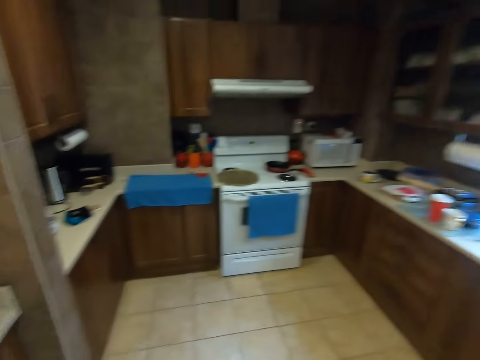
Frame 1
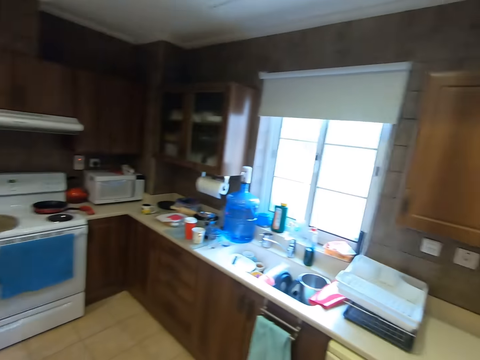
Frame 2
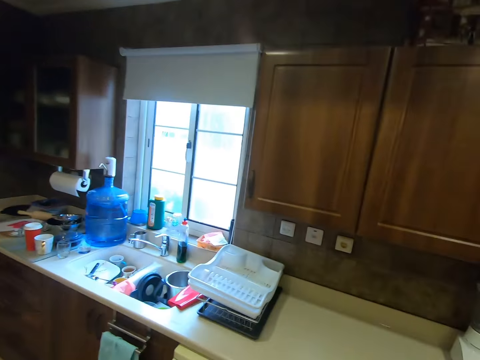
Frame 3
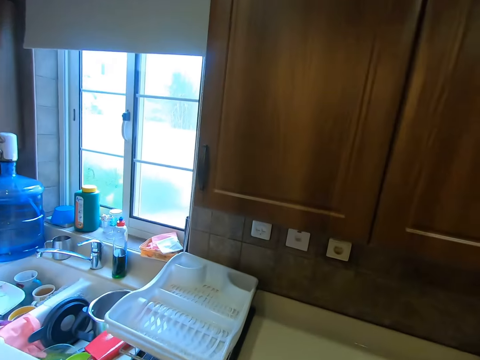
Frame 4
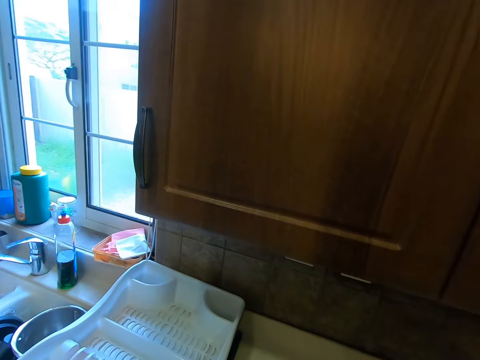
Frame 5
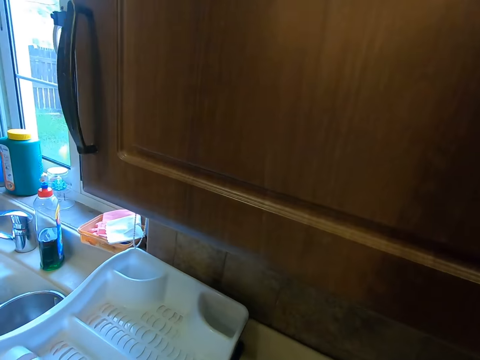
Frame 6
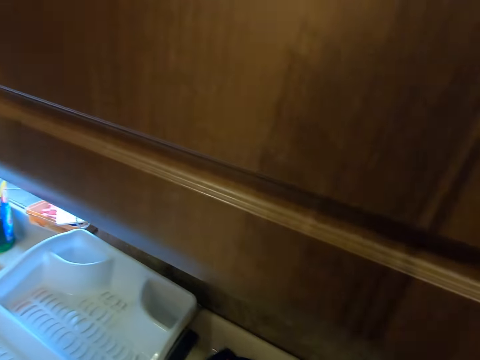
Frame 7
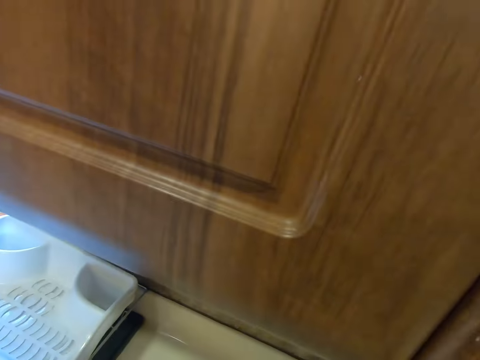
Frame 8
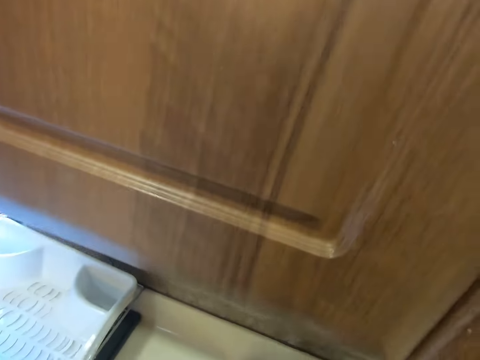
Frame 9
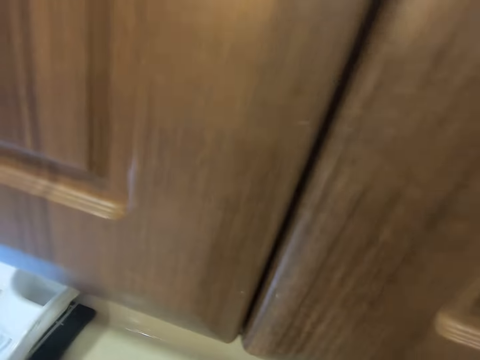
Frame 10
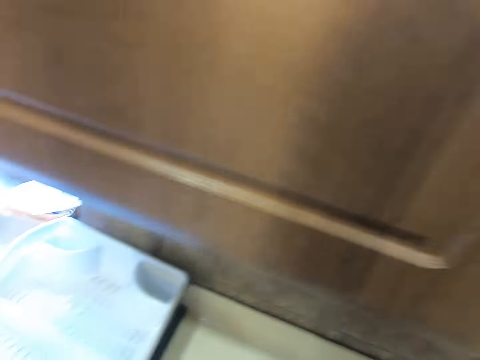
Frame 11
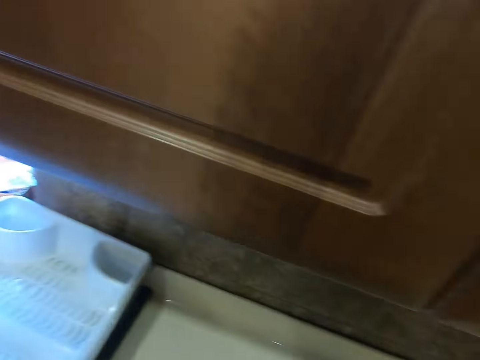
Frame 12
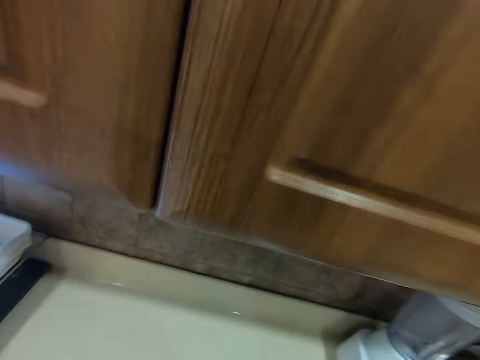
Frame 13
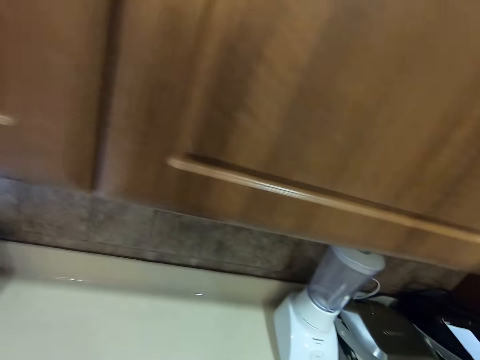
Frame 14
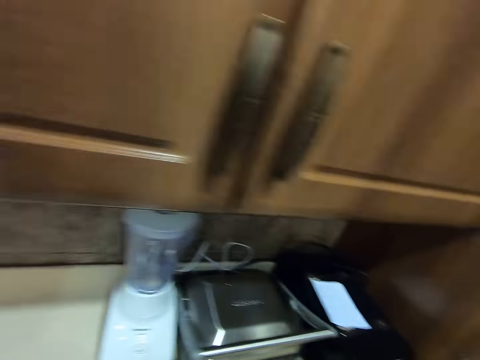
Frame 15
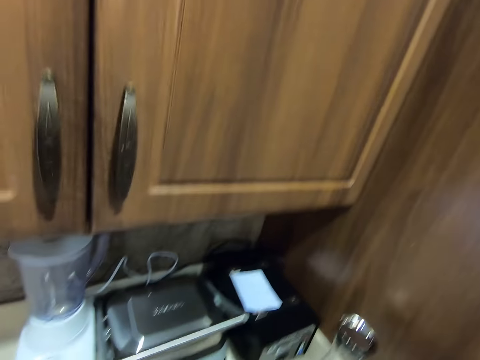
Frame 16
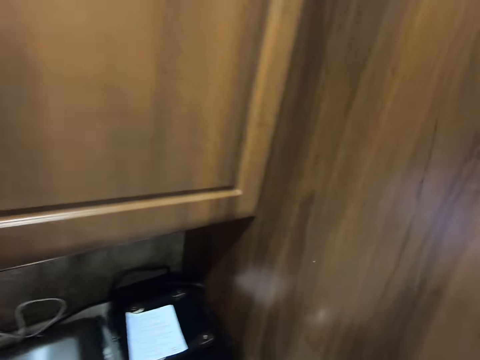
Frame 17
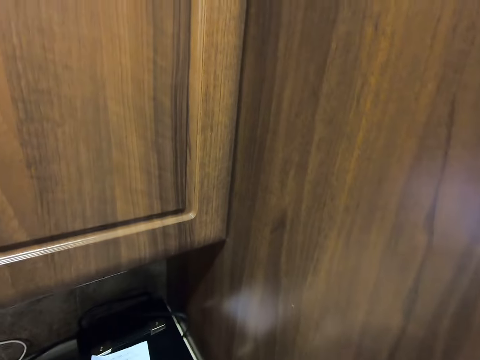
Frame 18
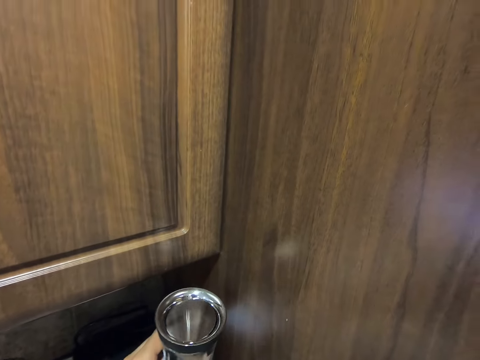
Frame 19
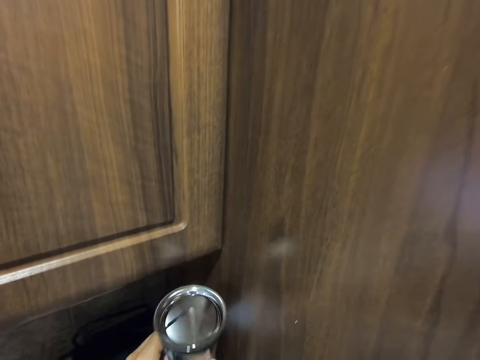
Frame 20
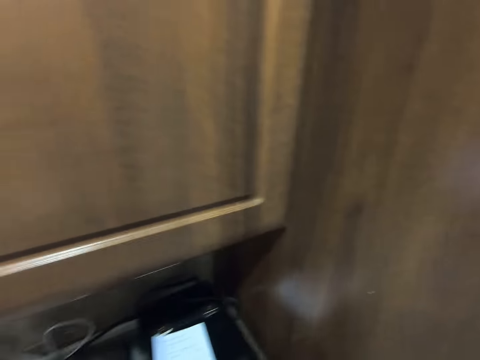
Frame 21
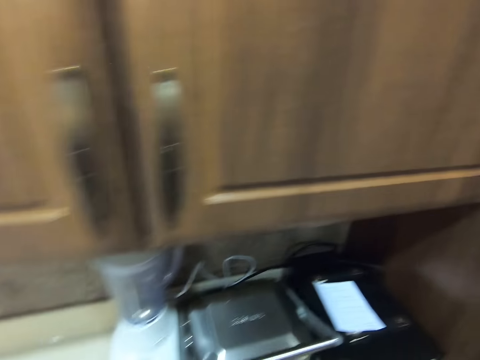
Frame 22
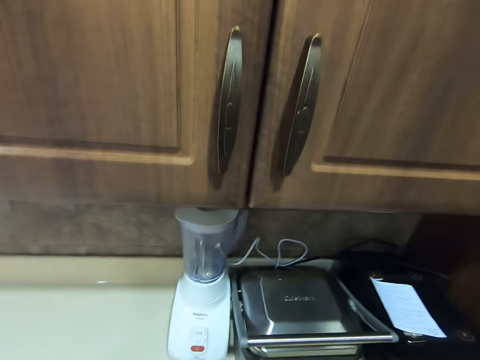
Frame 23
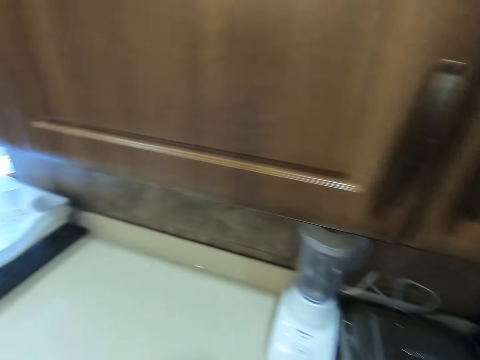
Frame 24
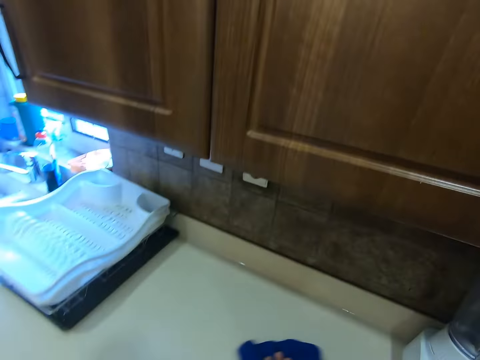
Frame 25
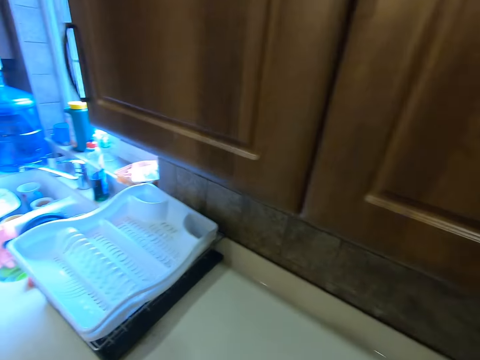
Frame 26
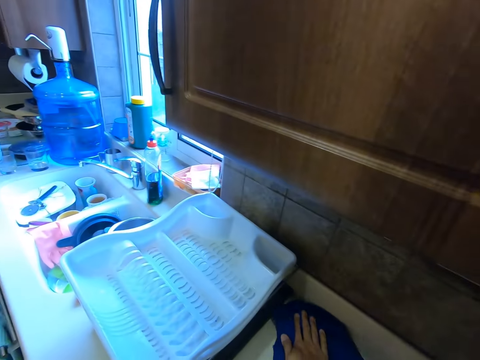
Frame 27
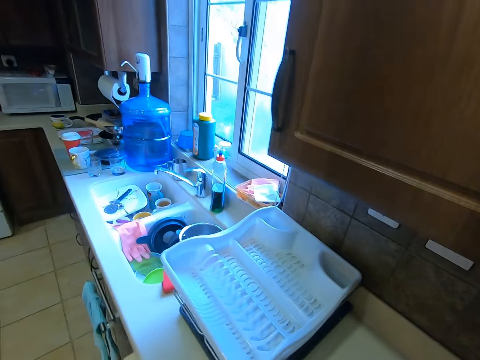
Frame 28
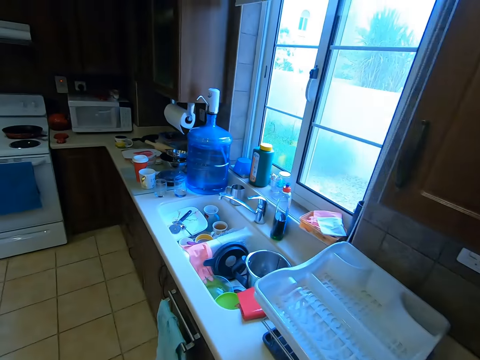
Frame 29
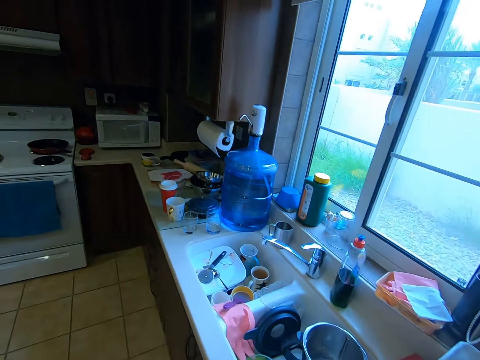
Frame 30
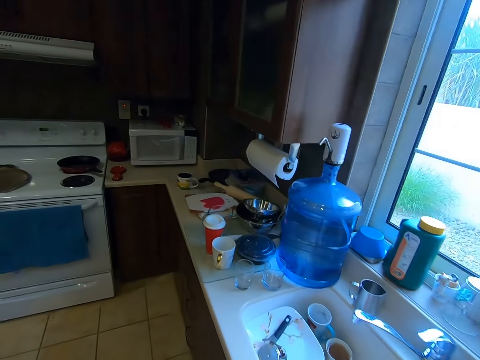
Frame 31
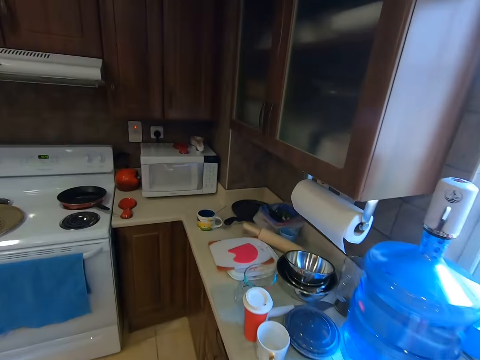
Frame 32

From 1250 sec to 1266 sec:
The camera wearer turns back. They walk forward. They wipe the kitchen bench. They walk right. They place a glass jar on something. They lift up the glass jar. They walk left.

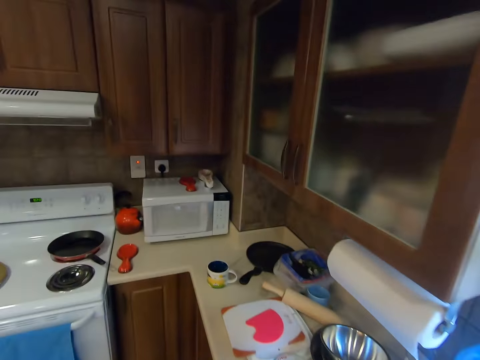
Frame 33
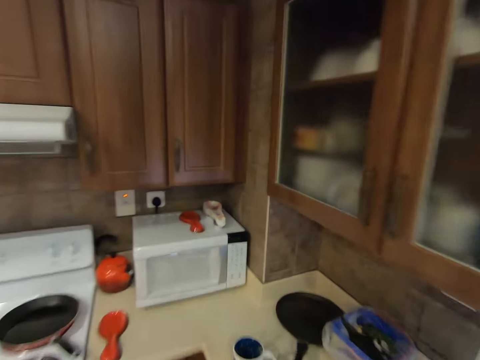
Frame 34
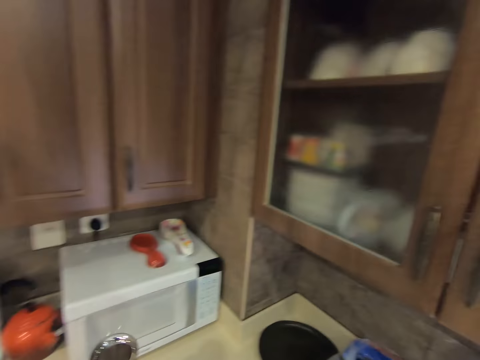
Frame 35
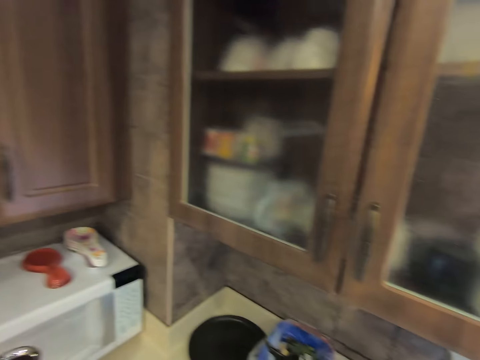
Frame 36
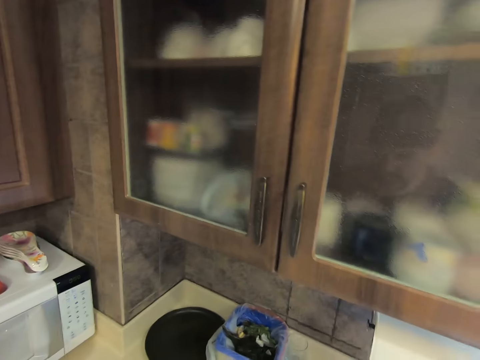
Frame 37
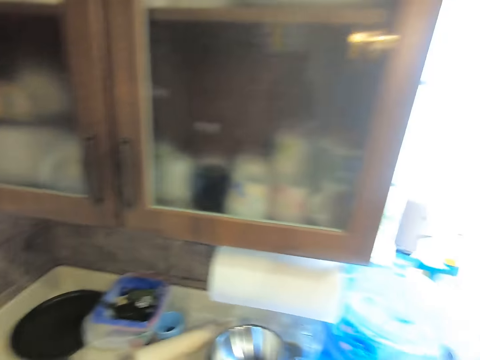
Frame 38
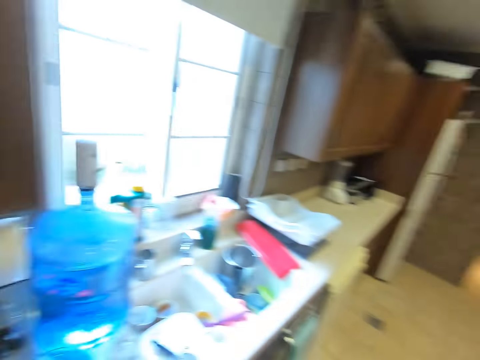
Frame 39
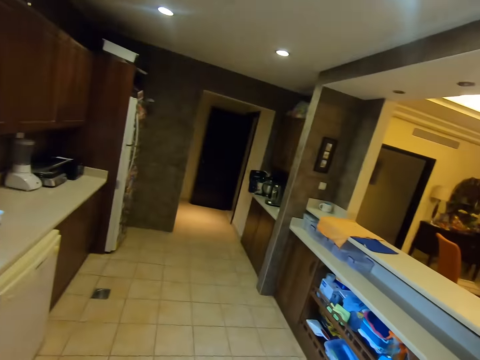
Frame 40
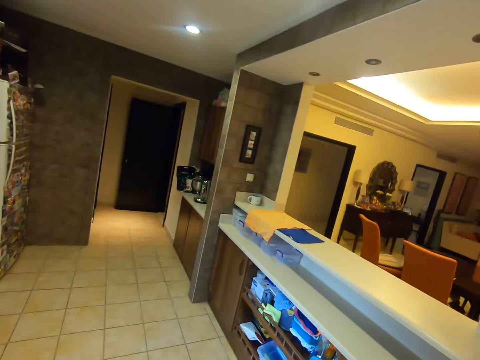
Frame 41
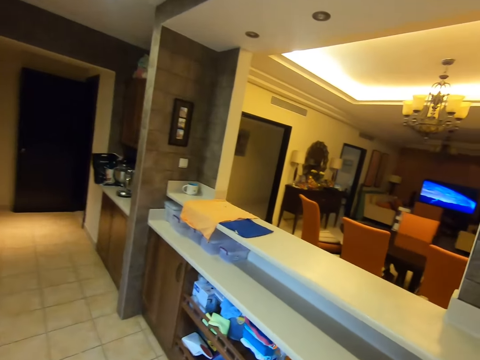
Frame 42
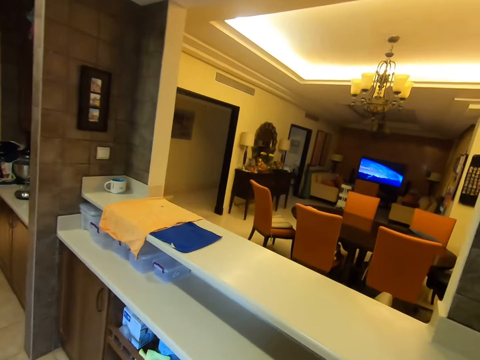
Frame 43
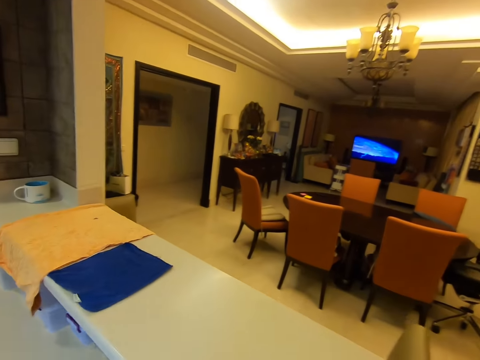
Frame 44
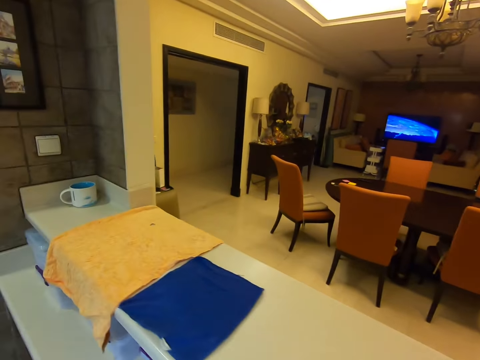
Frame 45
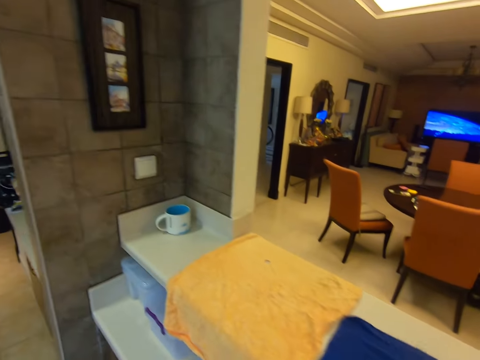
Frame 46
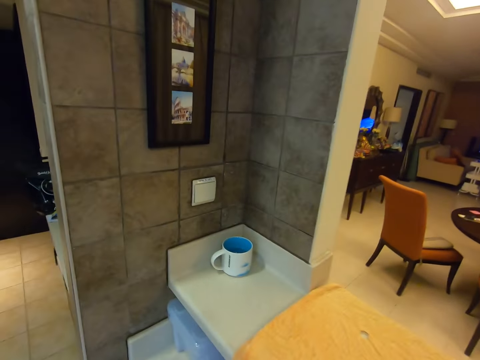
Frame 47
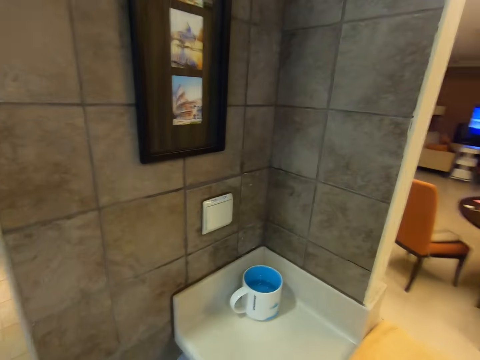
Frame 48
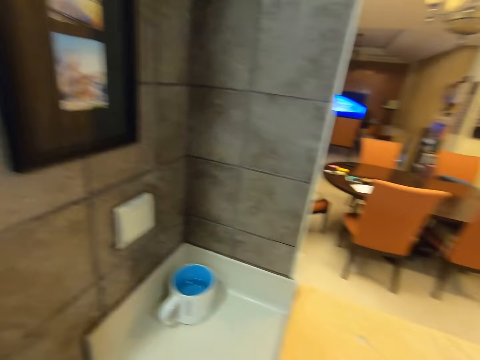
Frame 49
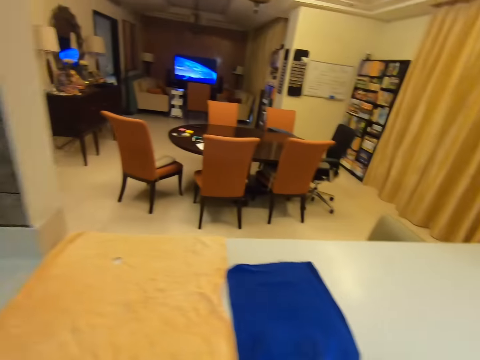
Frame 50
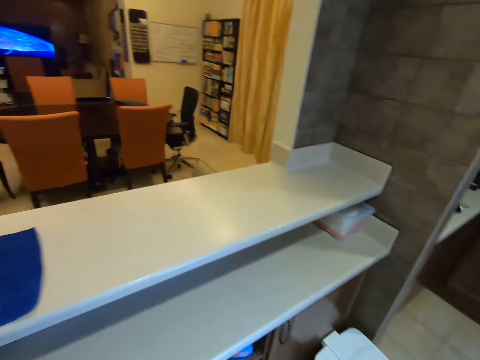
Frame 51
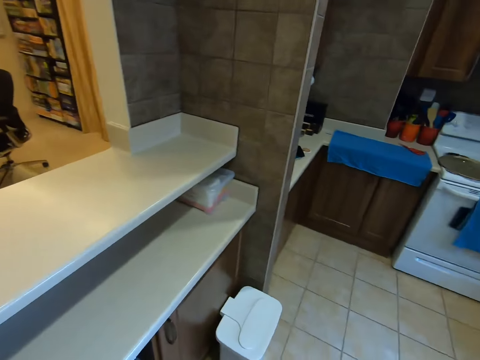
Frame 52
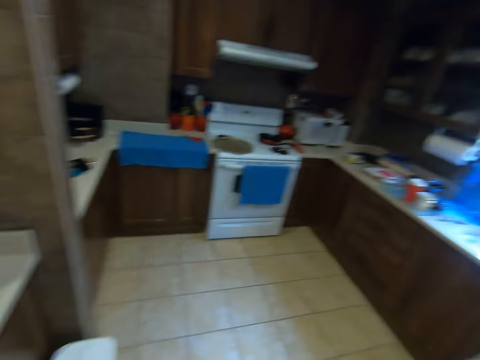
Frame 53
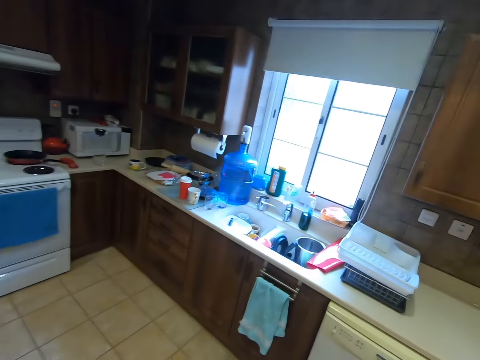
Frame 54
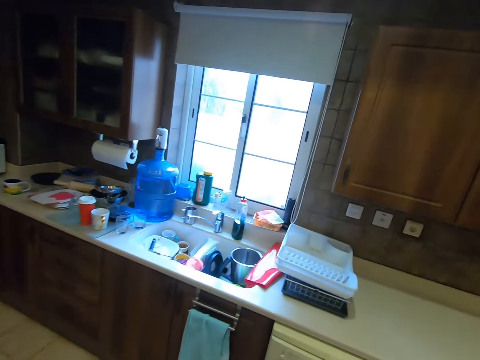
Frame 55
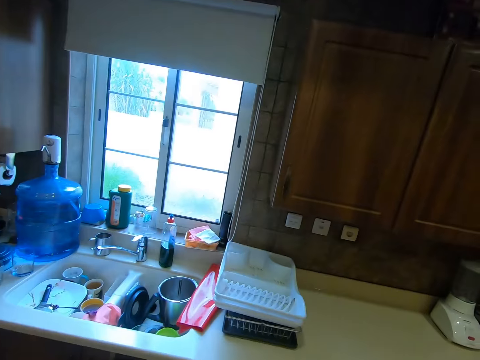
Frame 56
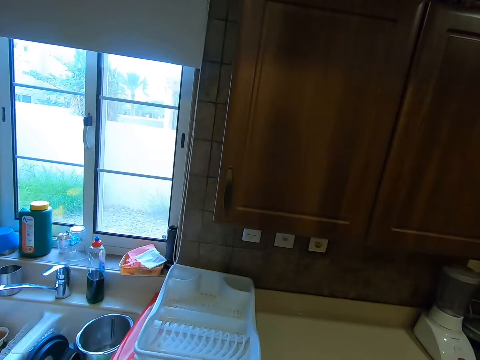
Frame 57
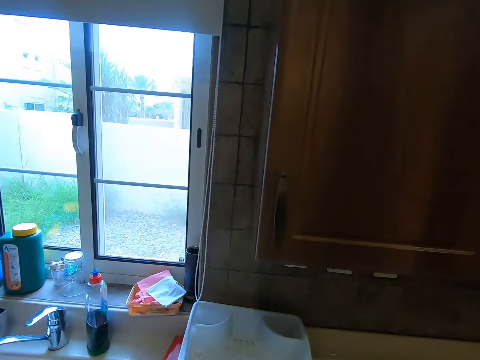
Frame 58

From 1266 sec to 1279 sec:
The camera wearer turns right. They walk left on the floor. They walk left again. They turn back. They walk forward.
